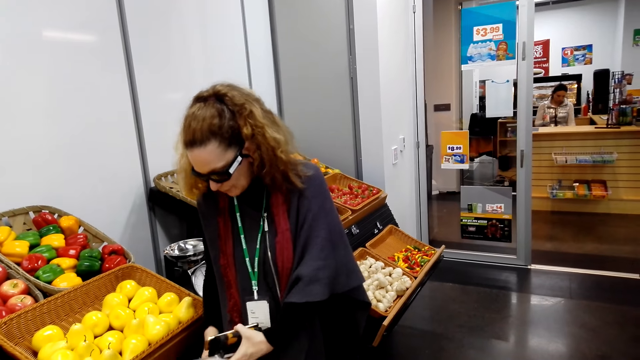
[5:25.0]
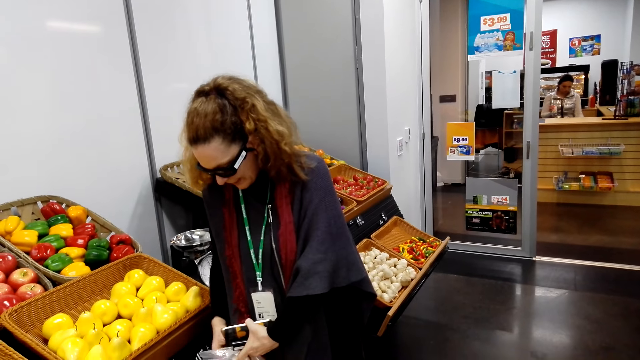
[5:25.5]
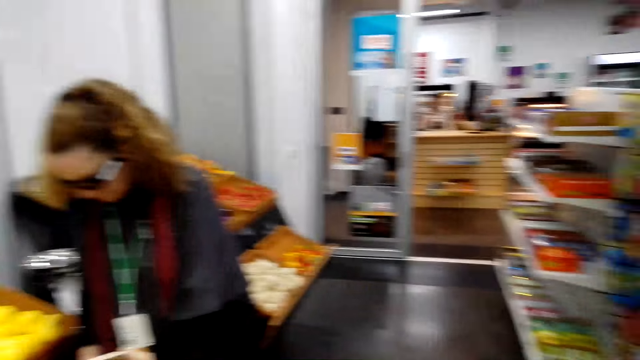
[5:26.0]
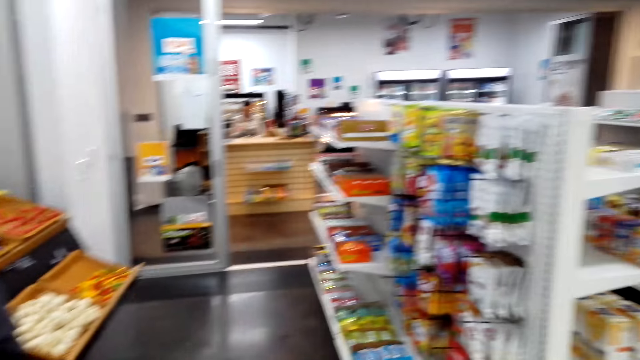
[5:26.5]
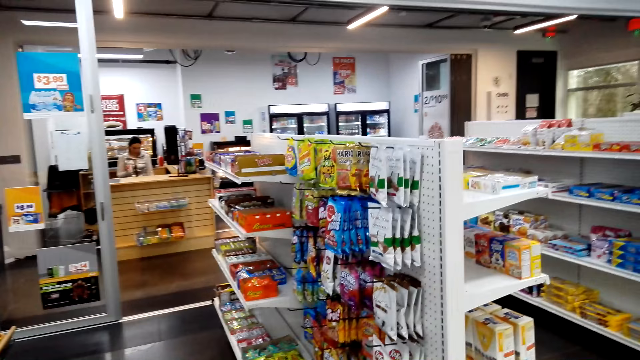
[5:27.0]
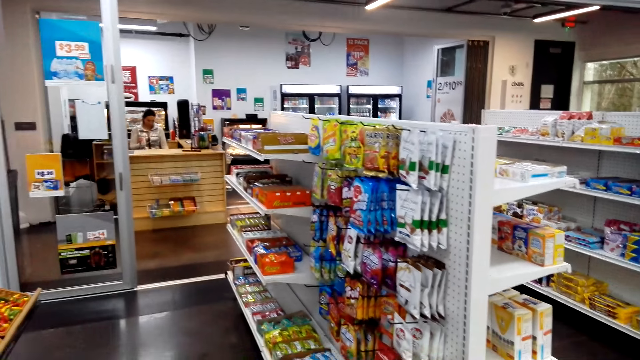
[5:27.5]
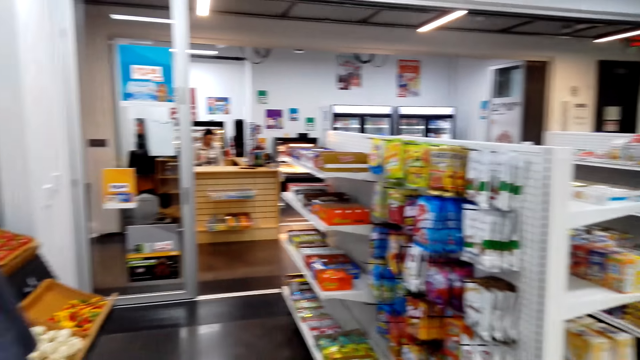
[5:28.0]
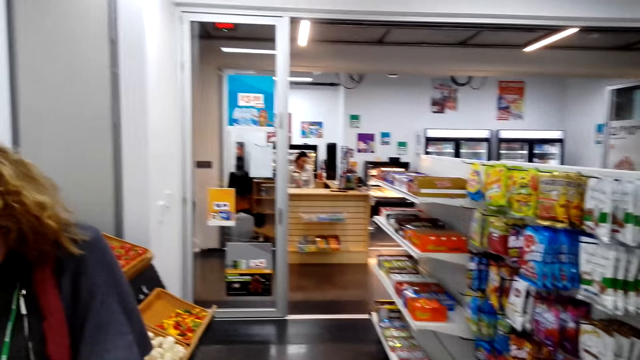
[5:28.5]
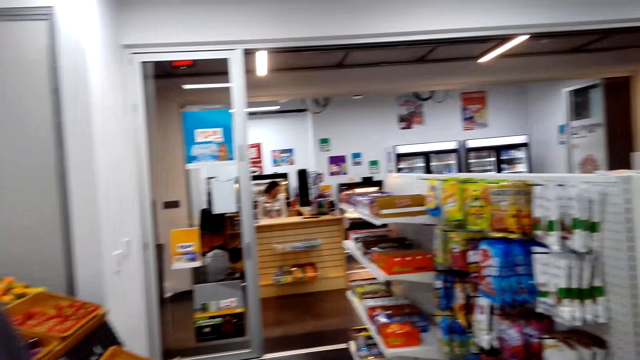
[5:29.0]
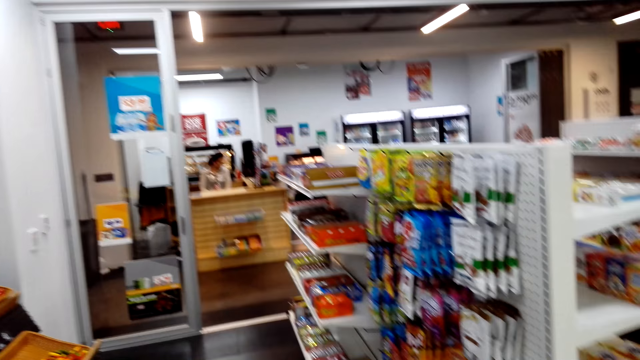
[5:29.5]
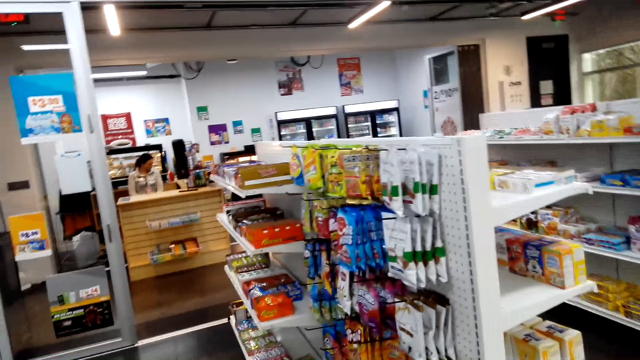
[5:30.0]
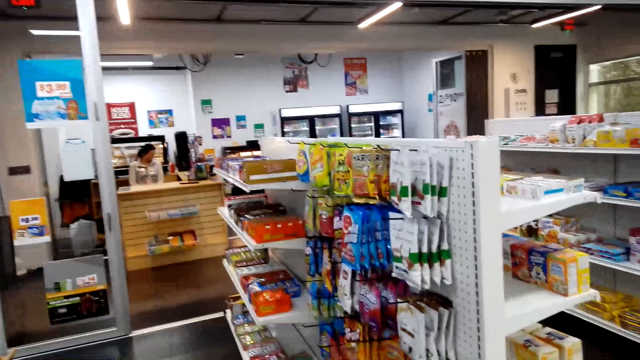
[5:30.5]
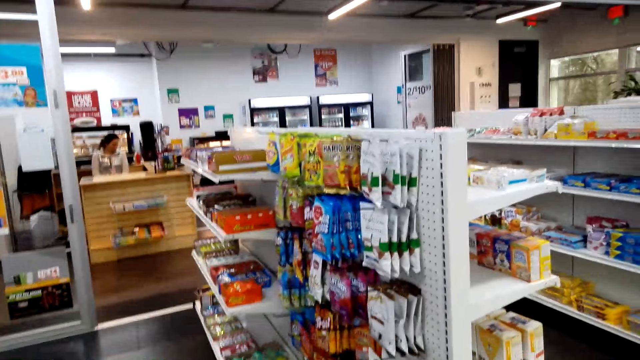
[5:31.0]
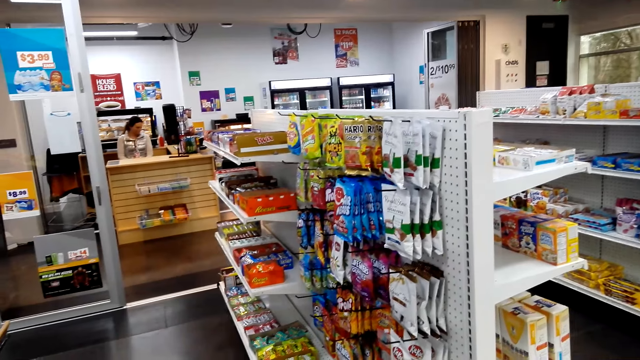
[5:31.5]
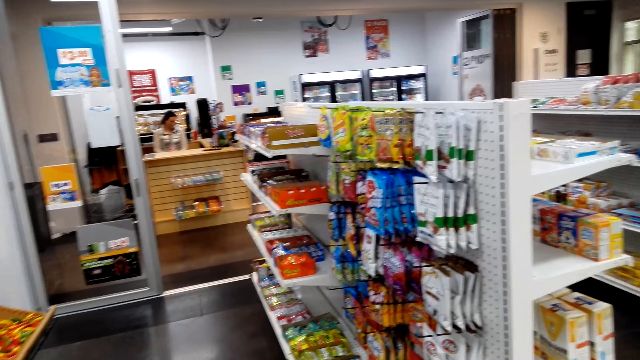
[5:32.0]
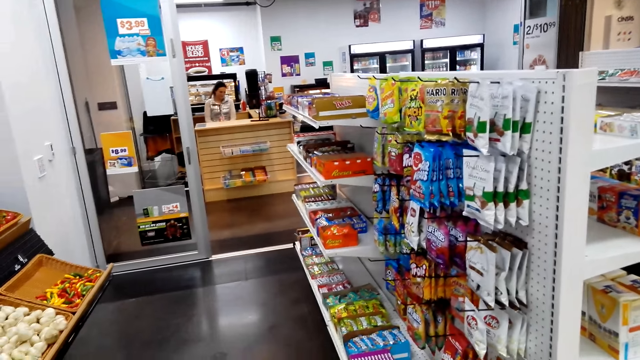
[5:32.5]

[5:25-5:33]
The camera wearer looks at the products on the shelf.

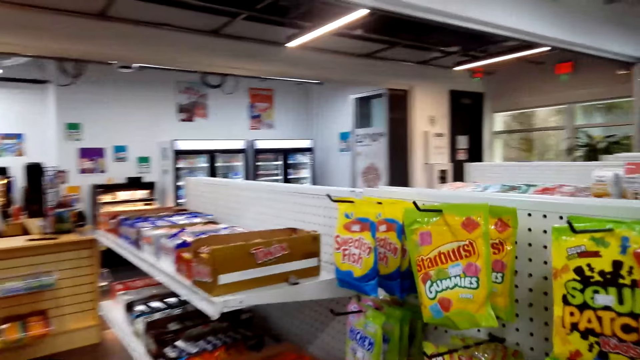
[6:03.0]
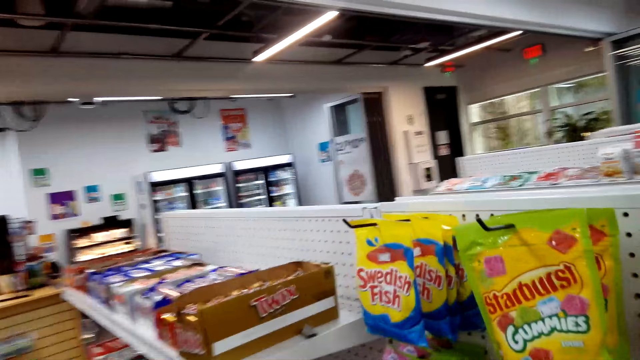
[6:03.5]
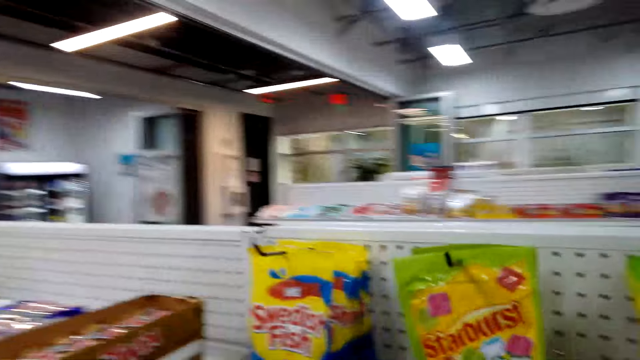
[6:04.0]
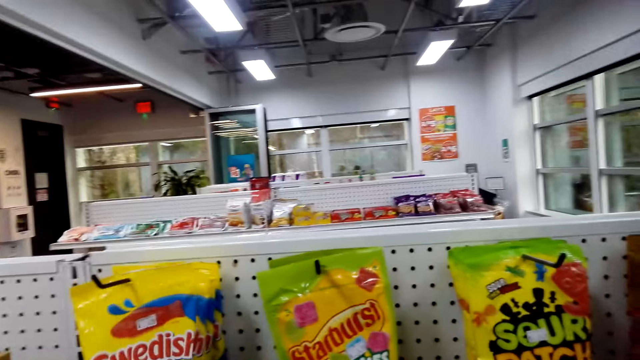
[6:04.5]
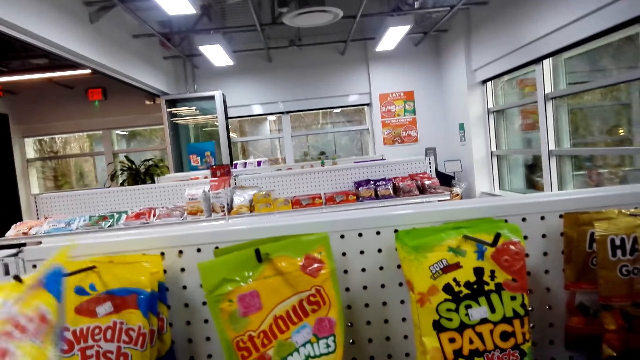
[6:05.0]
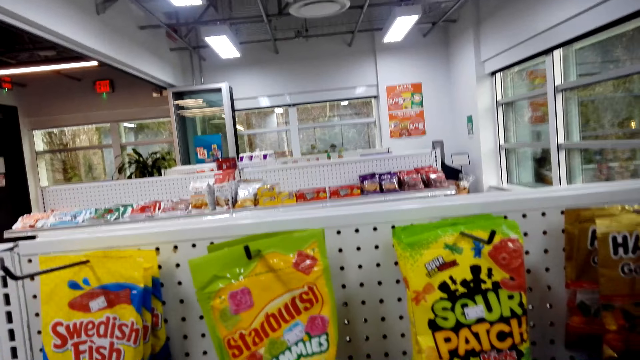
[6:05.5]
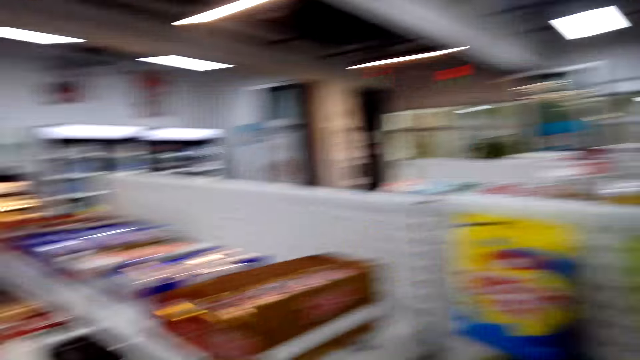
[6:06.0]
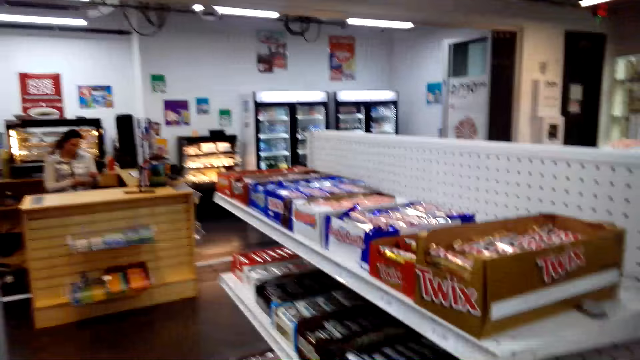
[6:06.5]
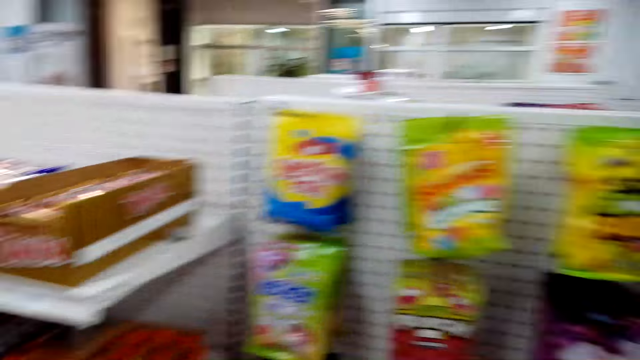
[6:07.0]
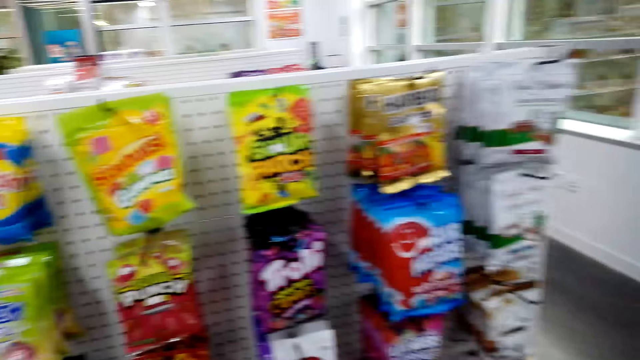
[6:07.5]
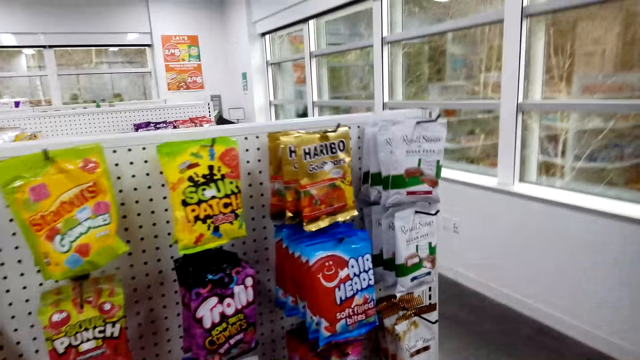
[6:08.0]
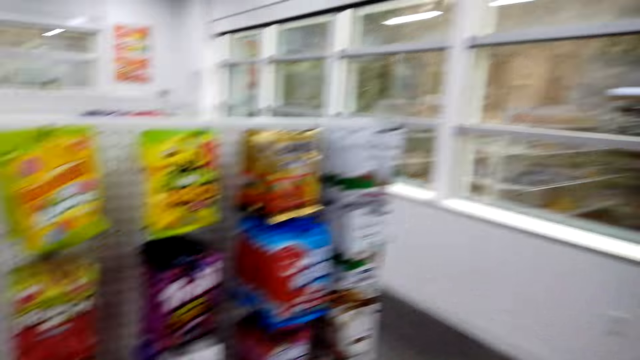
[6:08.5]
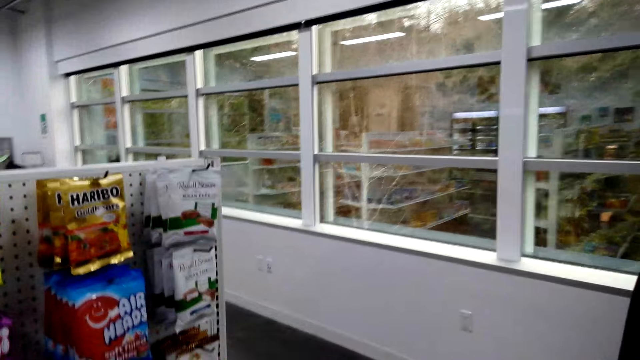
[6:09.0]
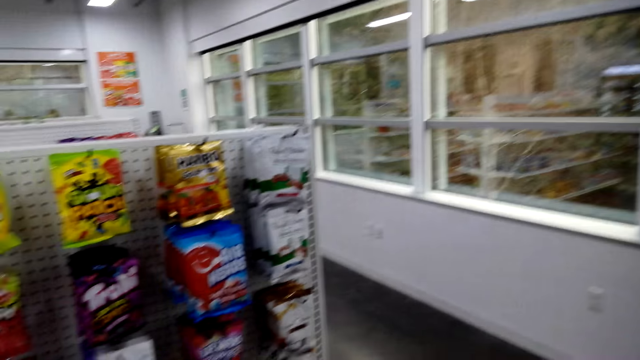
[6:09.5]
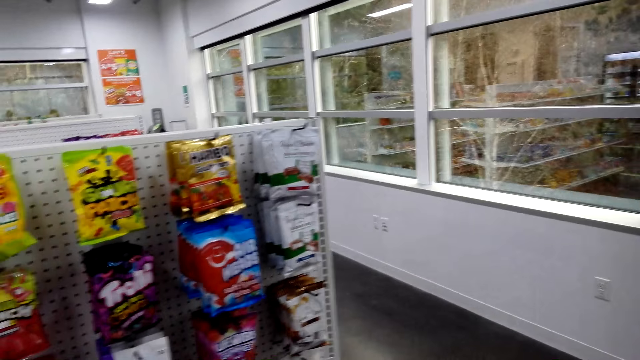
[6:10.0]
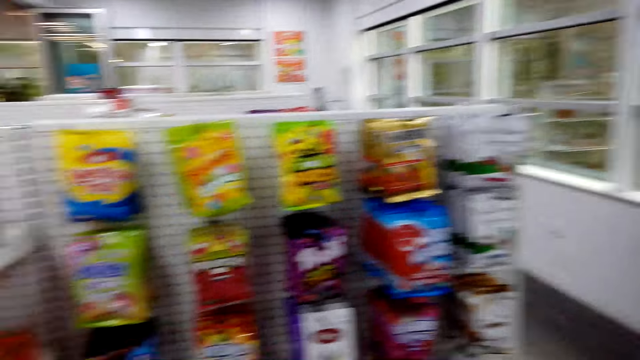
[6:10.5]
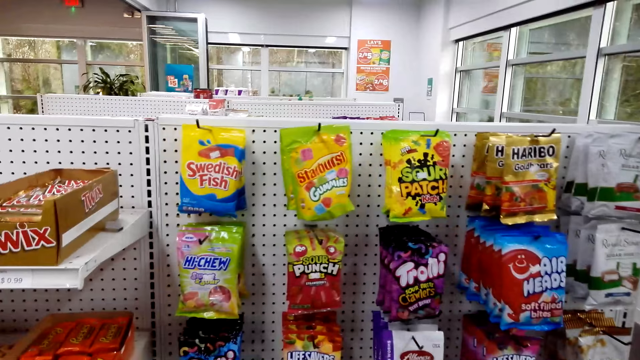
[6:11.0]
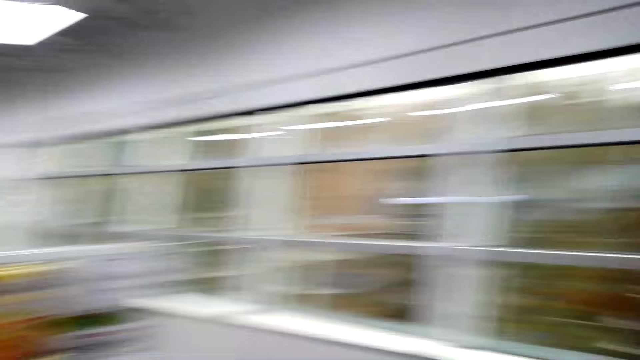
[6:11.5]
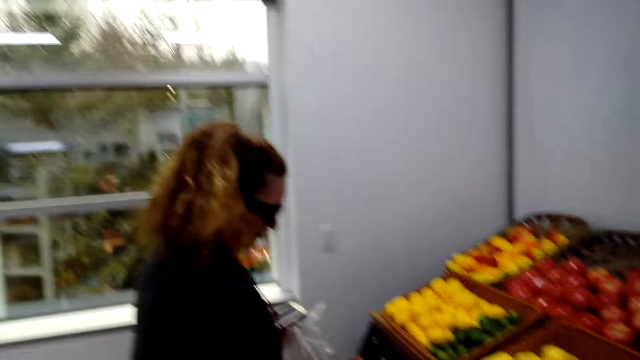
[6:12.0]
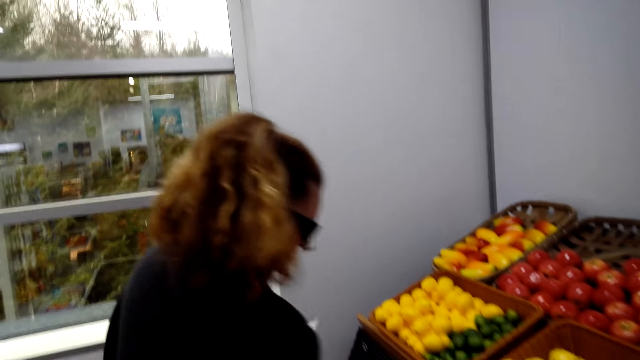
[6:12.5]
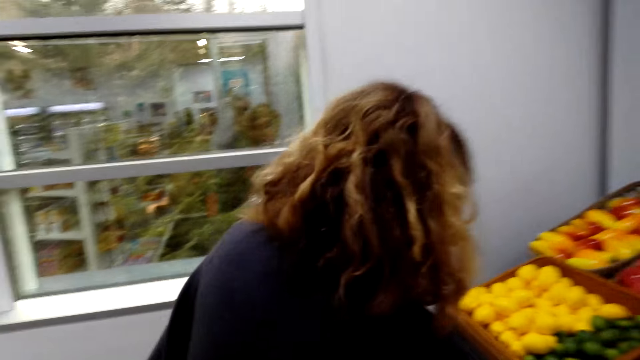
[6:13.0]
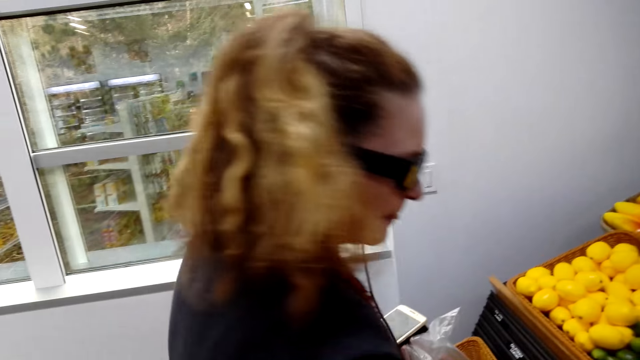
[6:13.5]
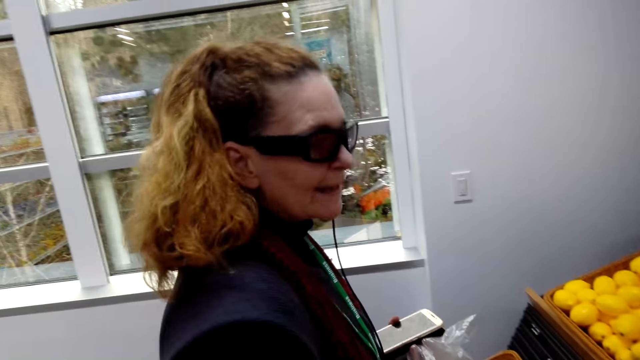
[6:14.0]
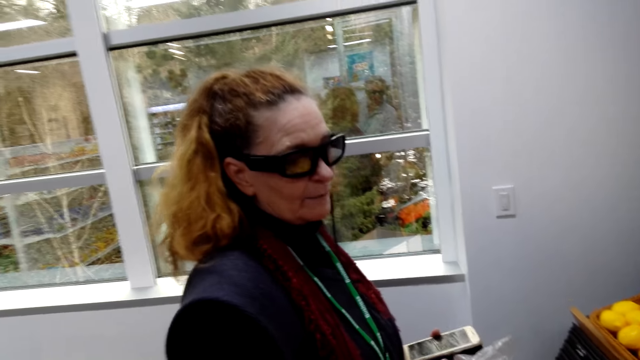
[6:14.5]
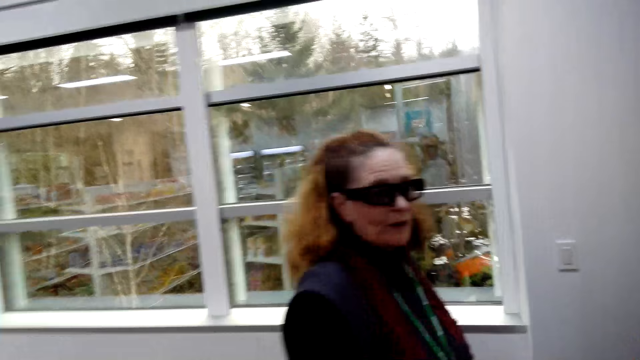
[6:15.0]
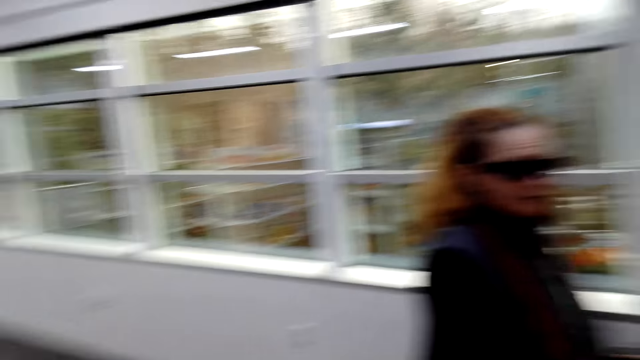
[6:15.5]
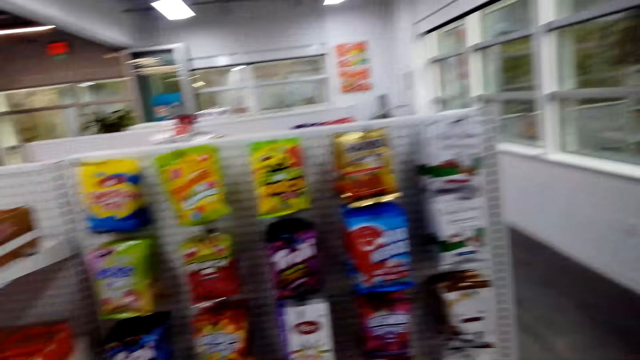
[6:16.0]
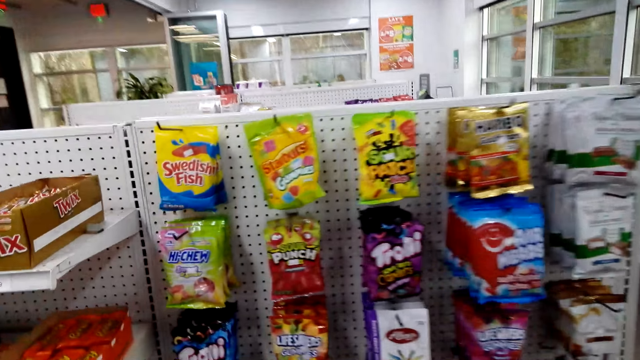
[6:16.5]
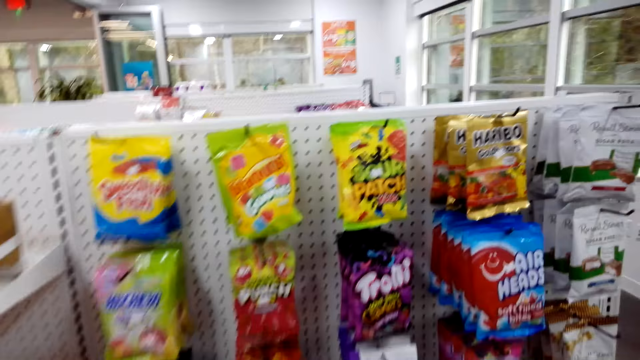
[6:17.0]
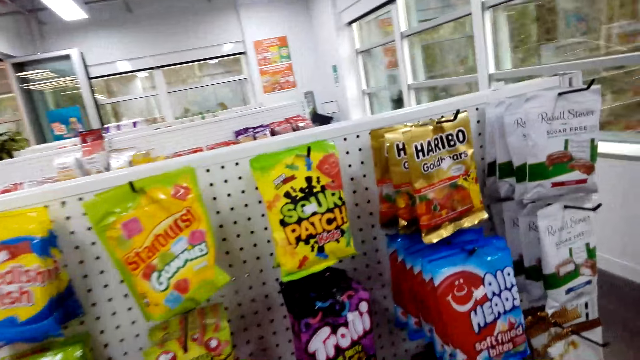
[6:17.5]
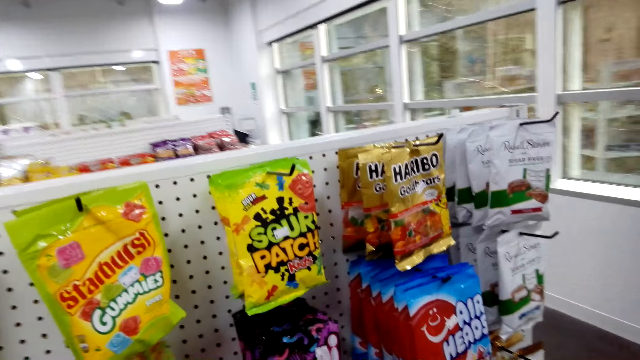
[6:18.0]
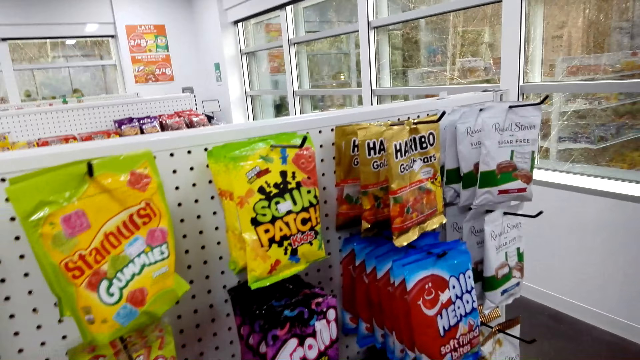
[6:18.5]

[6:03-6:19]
The camera wearer takes bites from the shelf. They move around.
